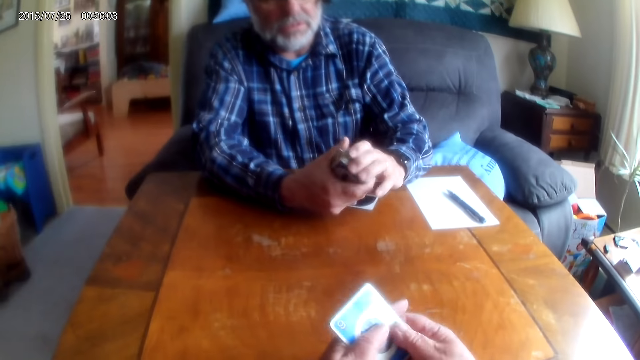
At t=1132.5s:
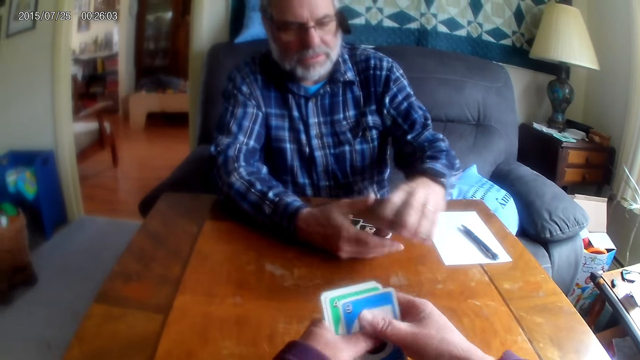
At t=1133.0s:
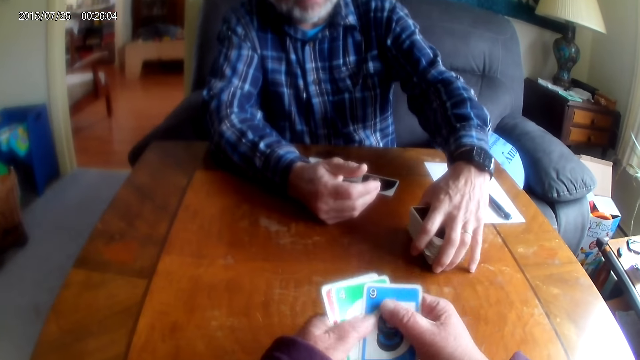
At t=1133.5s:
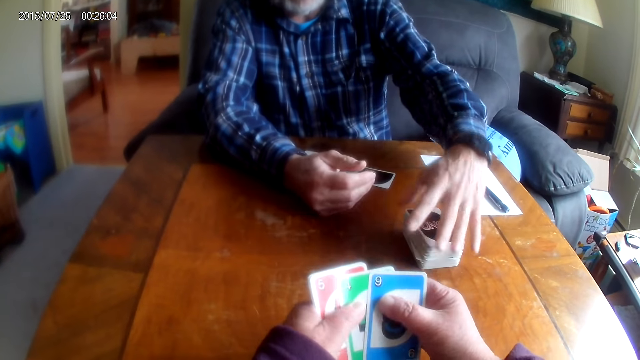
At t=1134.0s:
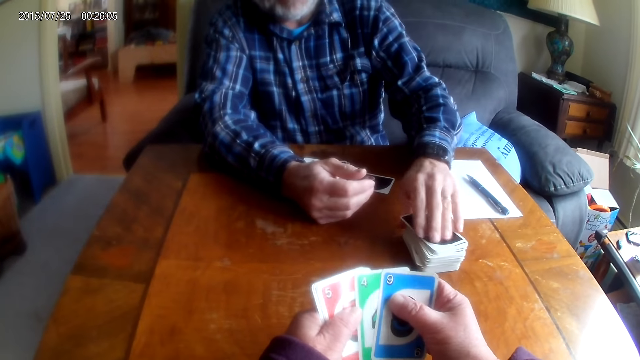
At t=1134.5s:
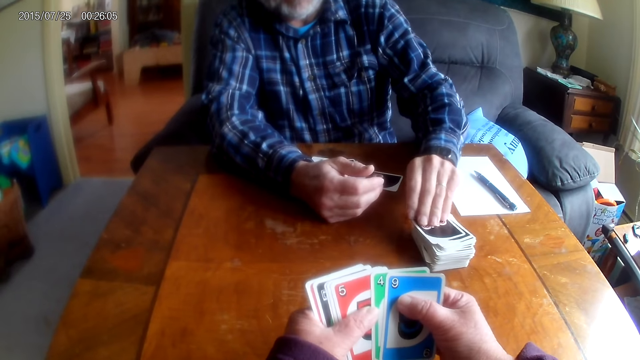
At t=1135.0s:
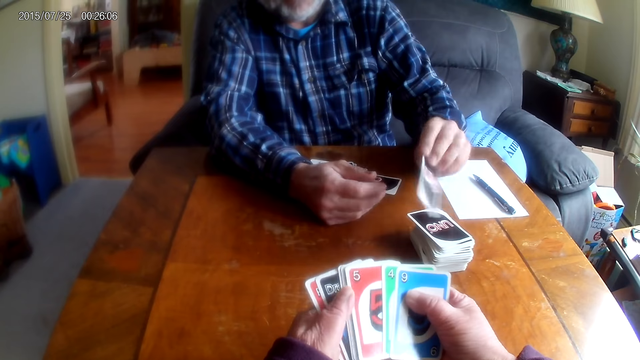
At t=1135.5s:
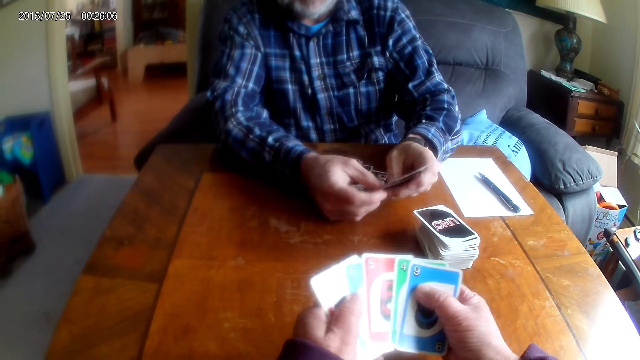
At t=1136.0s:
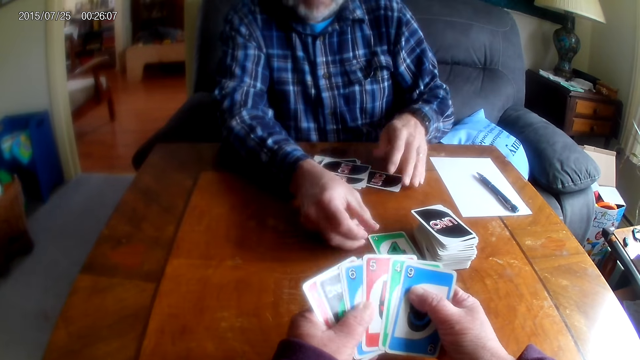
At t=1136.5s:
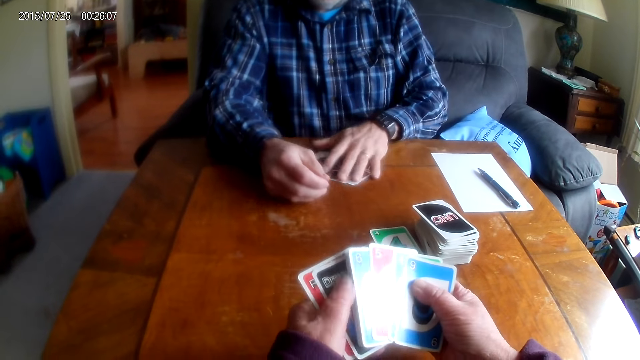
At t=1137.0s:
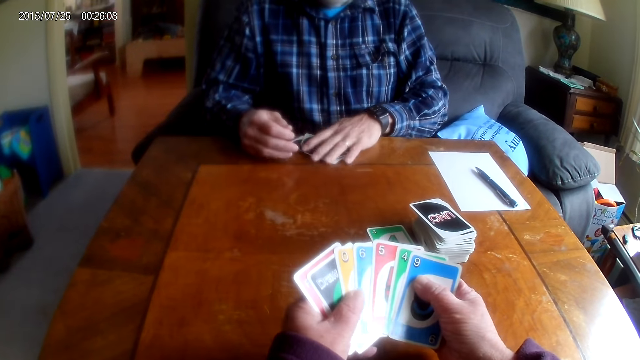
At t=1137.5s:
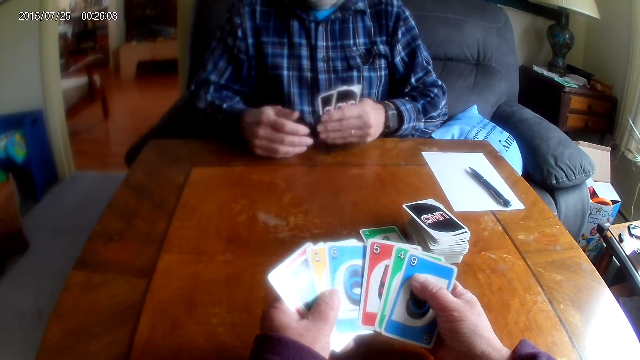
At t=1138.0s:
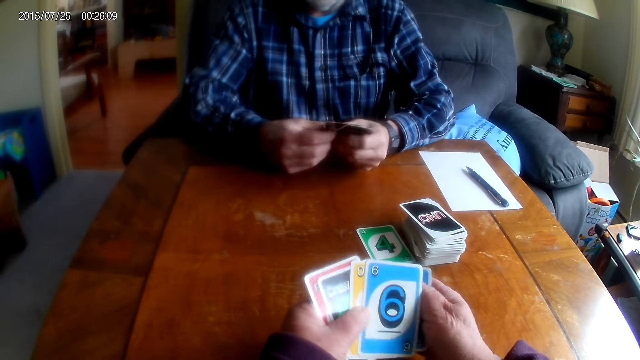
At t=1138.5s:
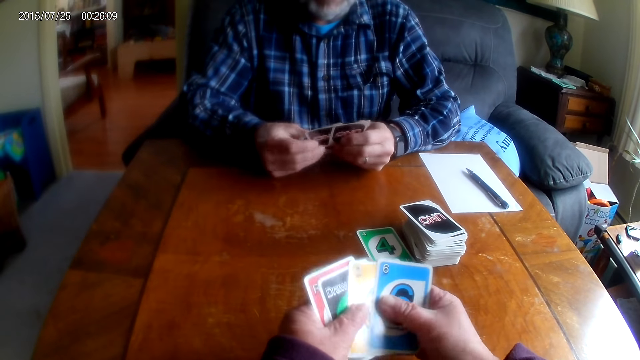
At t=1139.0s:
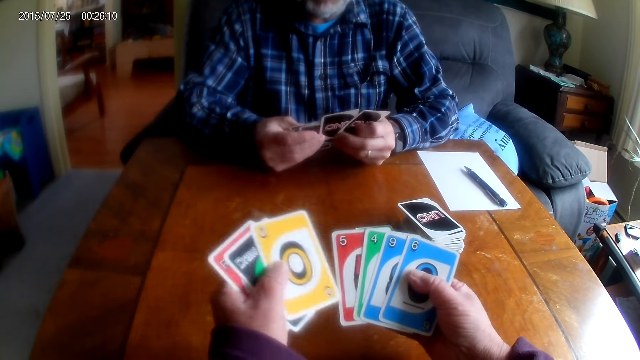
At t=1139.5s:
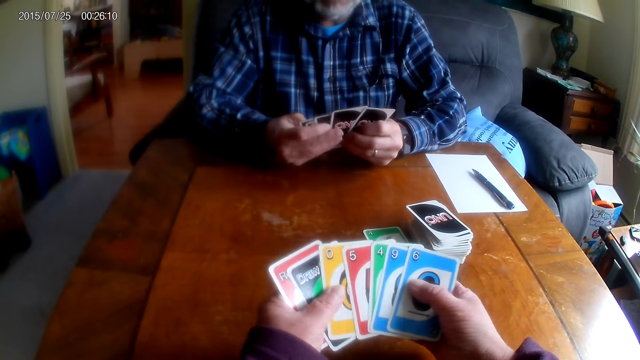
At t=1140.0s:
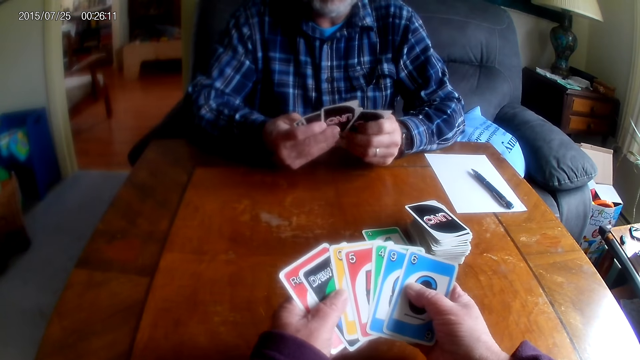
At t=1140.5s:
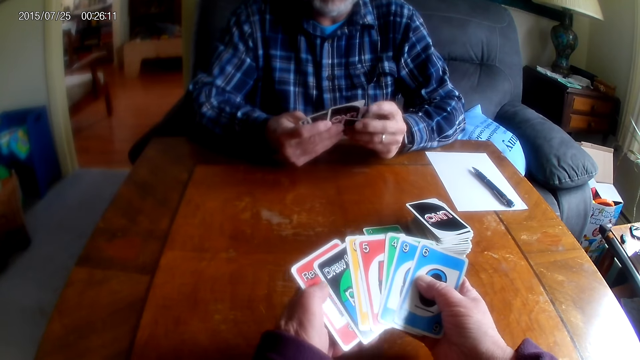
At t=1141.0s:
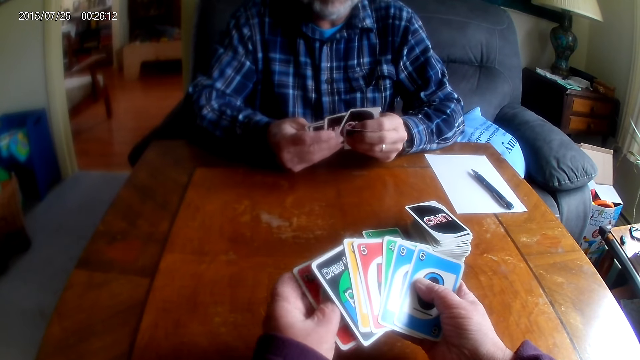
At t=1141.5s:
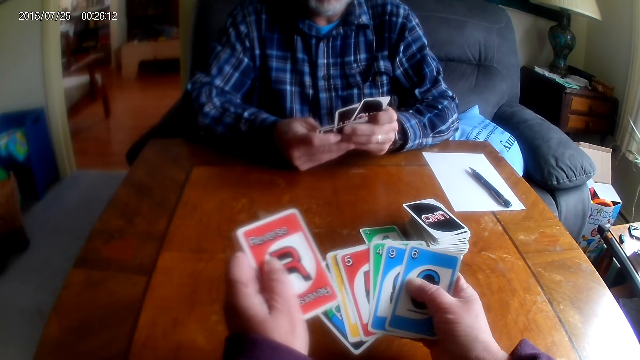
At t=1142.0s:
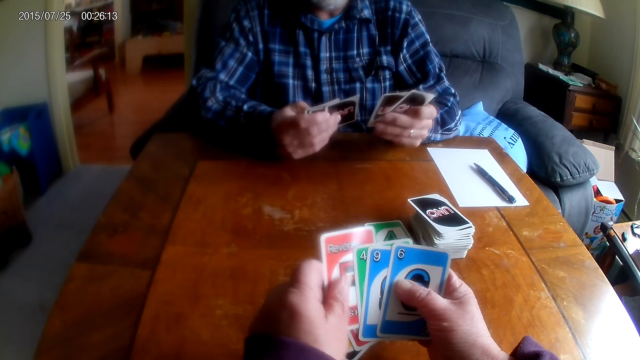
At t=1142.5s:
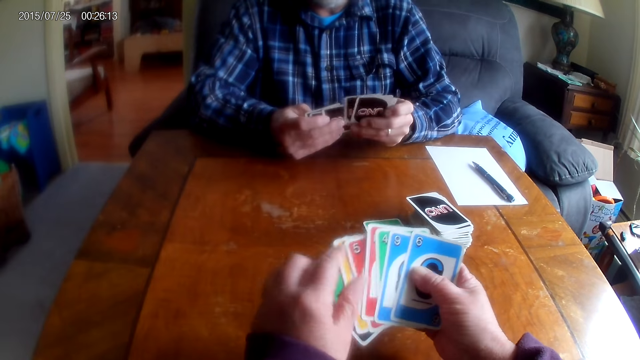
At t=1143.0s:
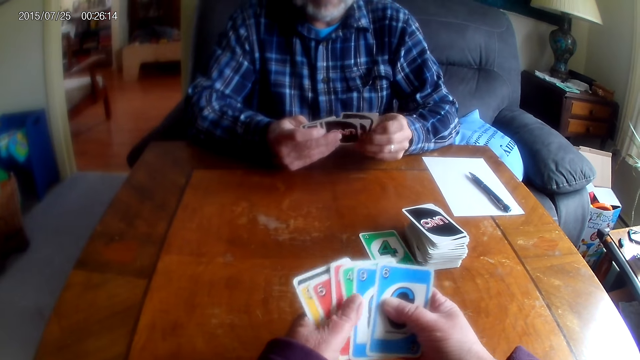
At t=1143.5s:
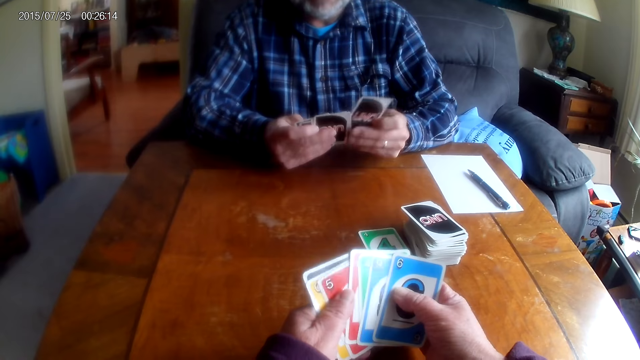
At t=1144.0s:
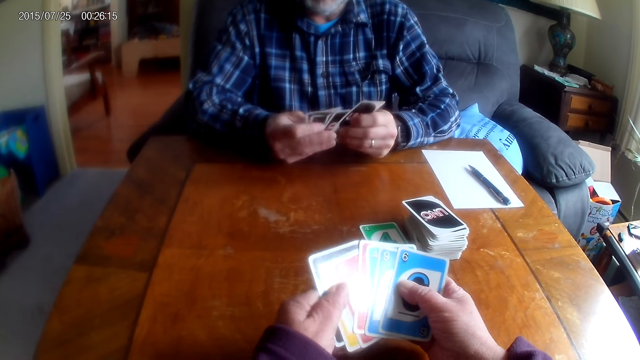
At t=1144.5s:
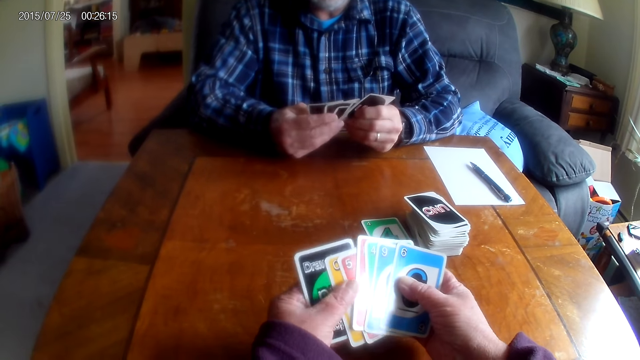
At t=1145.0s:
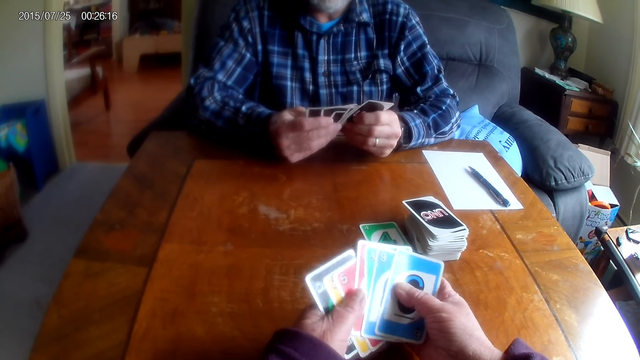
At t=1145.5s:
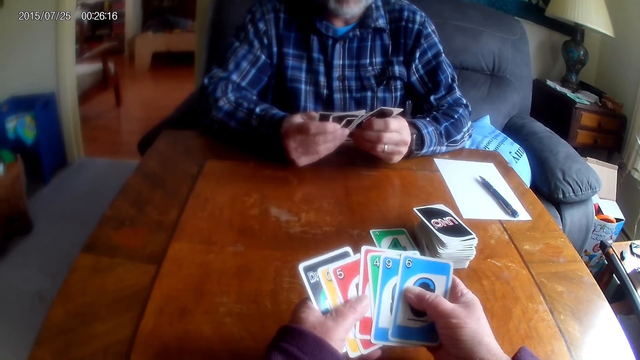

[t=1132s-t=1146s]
A man points at something. The camera wearer shuffles the cards. The man talks to the camera wearer, puts the cards on the table, picks up a card from the table and drops the card on the table. The camera wearer spreads the cards. The man removes the cards from the table and holds the cards. The camera wearer shuffles the cards. The man talks to the camera wearer. The camera wearer moves their hands. They shuffle the cards again. The man shuffles the cards.

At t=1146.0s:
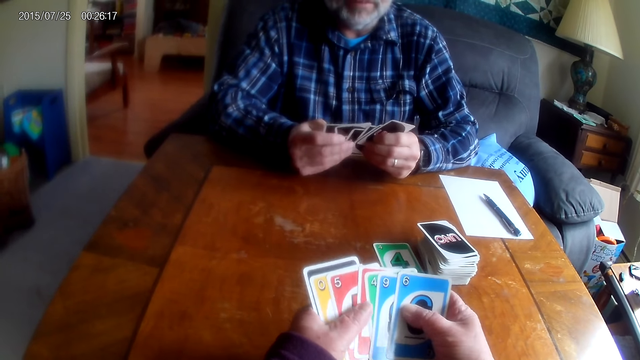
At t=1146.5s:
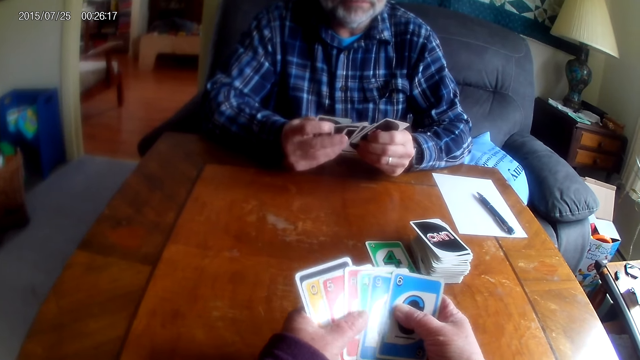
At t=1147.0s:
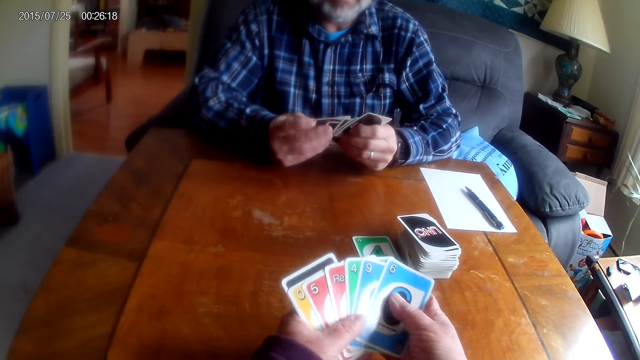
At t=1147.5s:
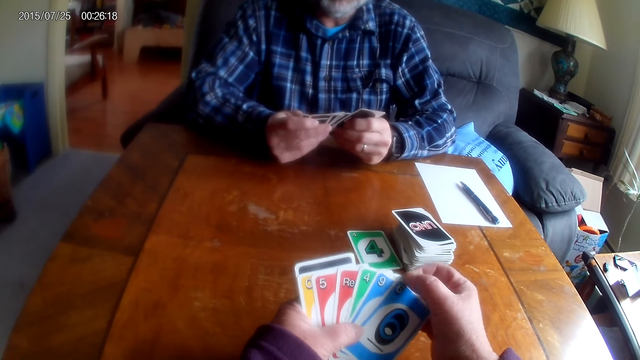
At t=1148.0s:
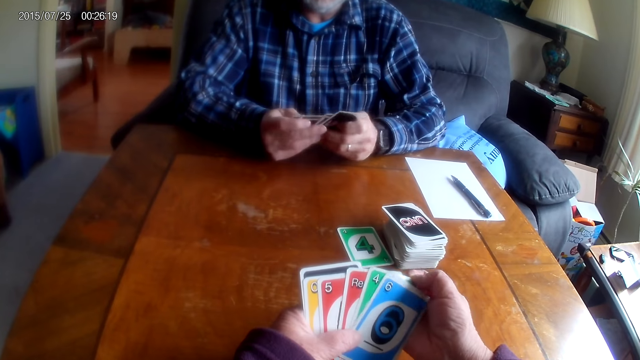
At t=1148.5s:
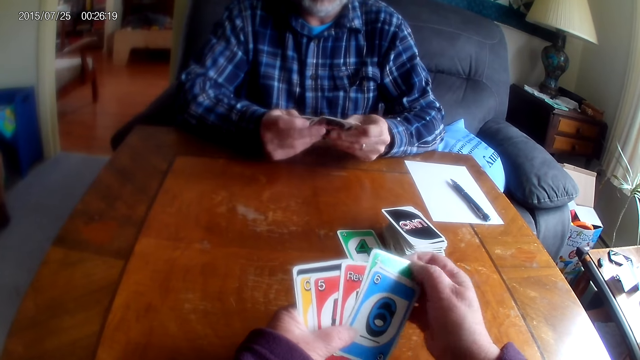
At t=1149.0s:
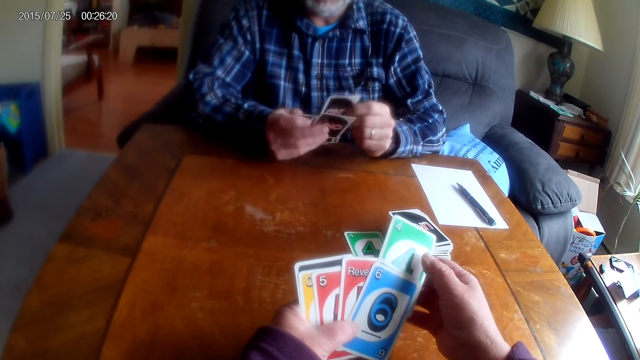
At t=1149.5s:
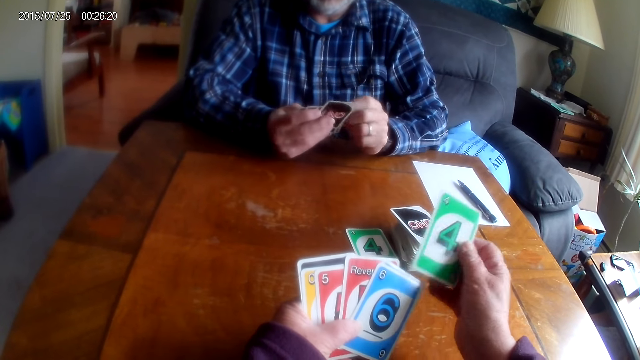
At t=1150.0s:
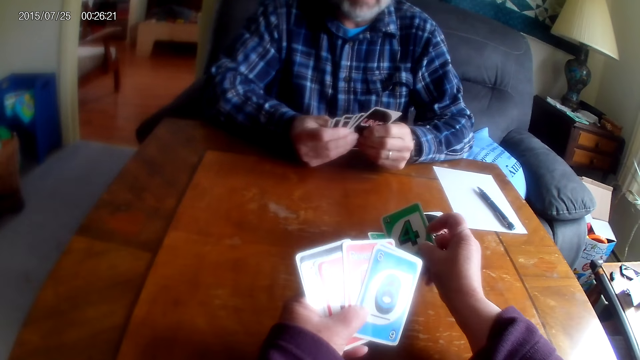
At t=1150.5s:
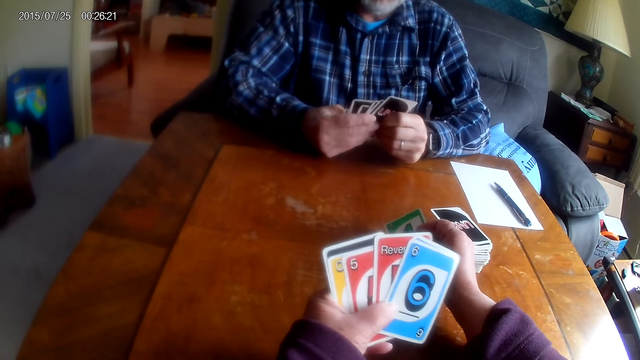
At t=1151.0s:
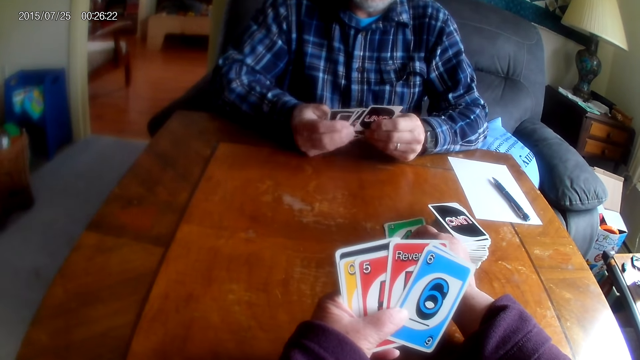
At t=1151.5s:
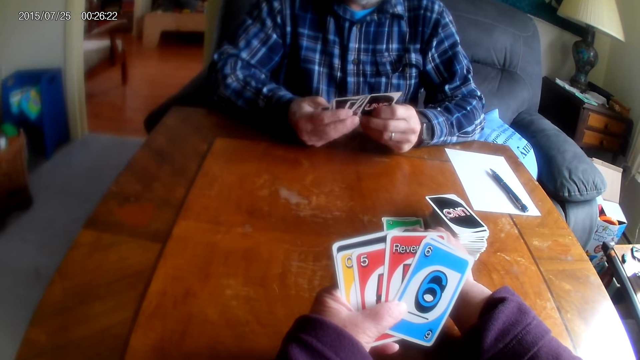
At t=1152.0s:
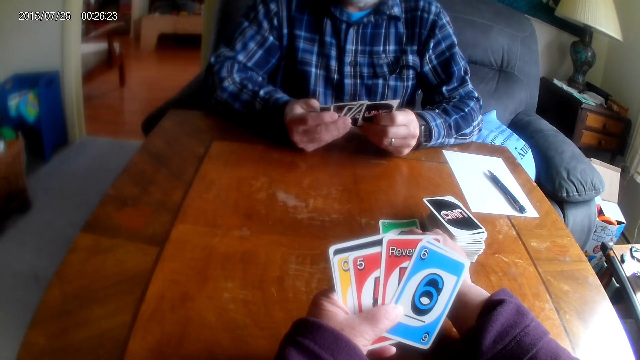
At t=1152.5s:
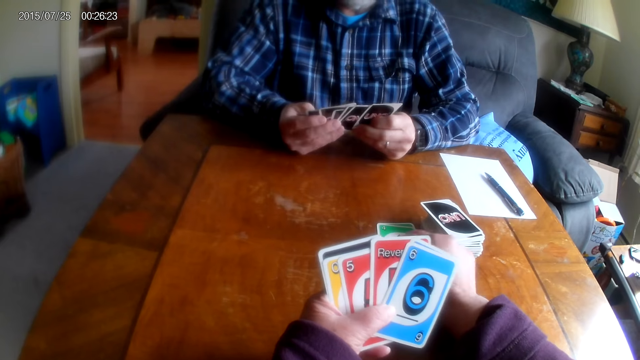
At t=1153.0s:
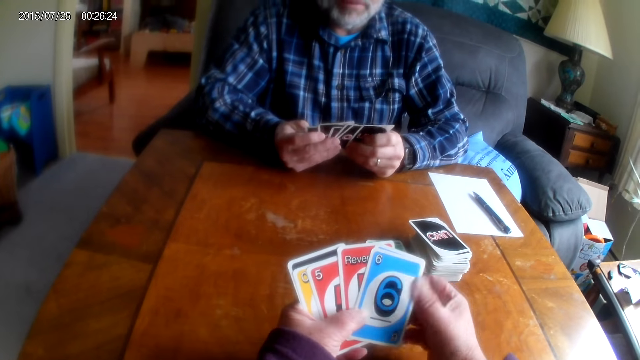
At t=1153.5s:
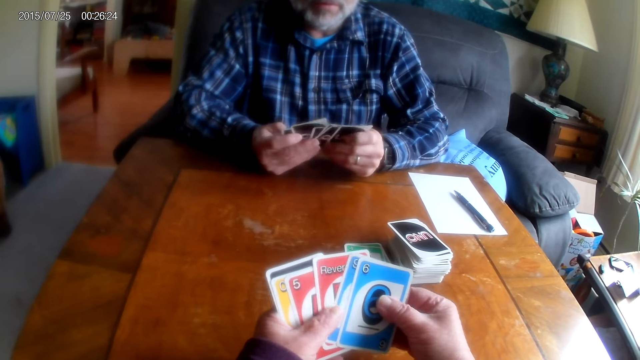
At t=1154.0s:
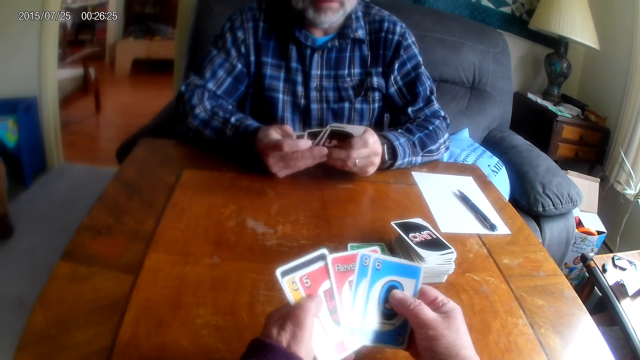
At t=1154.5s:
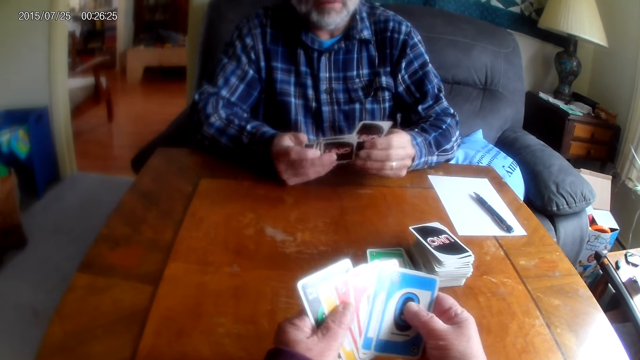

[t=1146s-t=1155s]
The camera wearer talks to a man. The man talks to the camera wearer. The camera wearer picks up a card and places the card on the table. They move their hand.
